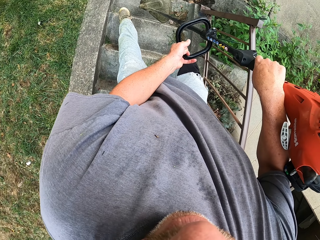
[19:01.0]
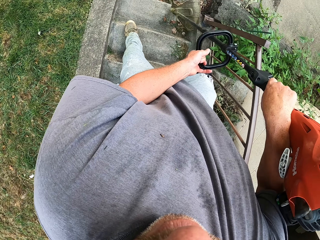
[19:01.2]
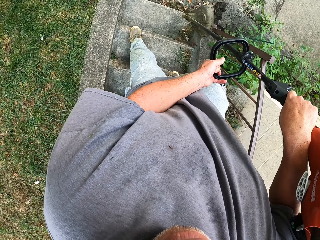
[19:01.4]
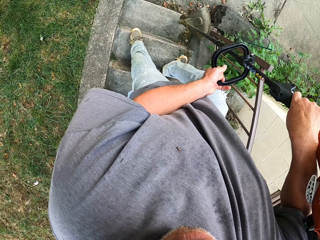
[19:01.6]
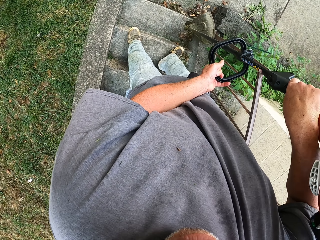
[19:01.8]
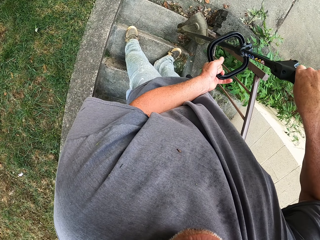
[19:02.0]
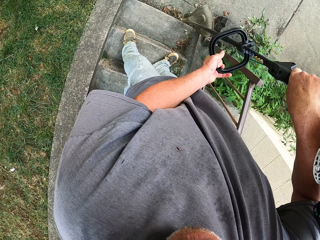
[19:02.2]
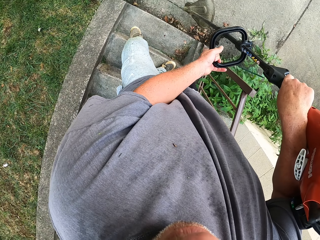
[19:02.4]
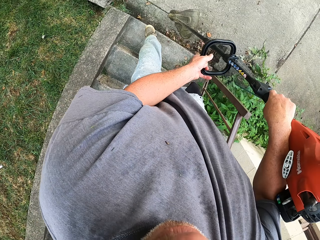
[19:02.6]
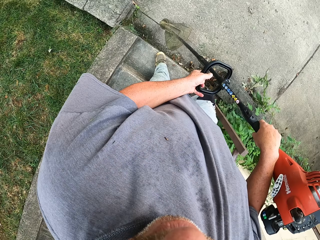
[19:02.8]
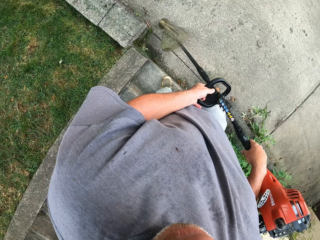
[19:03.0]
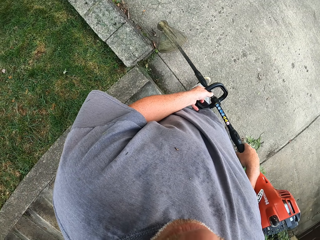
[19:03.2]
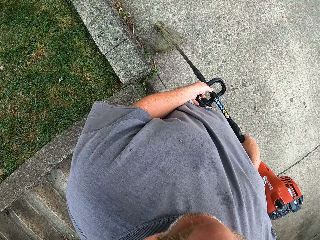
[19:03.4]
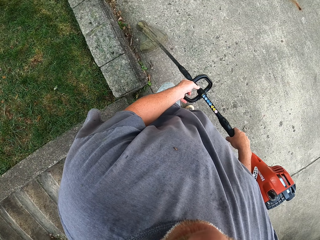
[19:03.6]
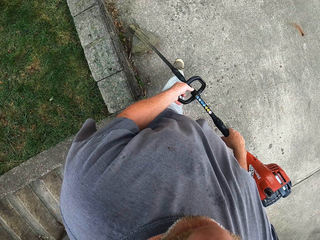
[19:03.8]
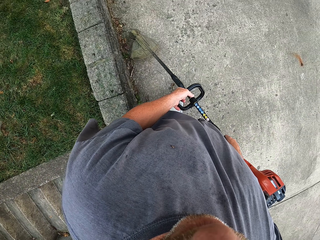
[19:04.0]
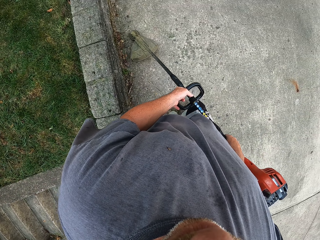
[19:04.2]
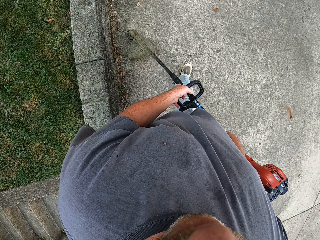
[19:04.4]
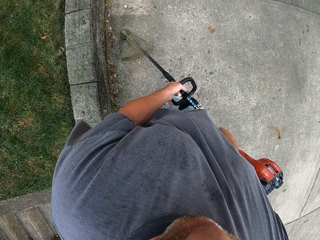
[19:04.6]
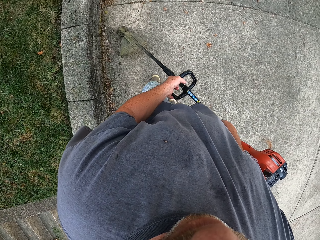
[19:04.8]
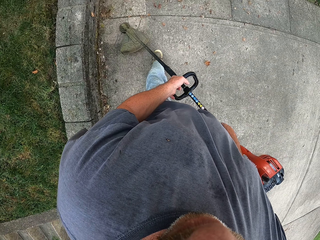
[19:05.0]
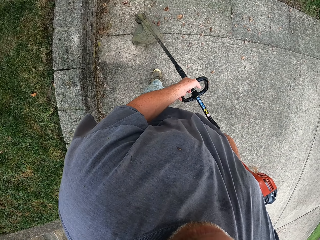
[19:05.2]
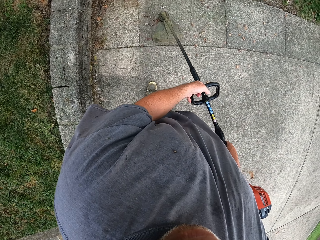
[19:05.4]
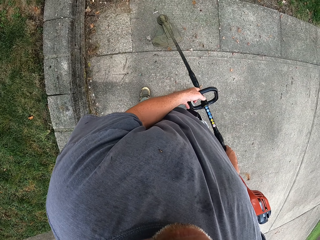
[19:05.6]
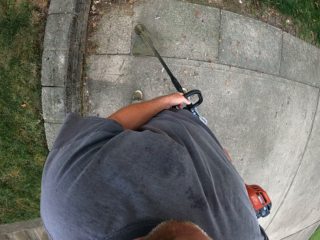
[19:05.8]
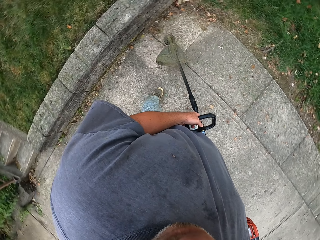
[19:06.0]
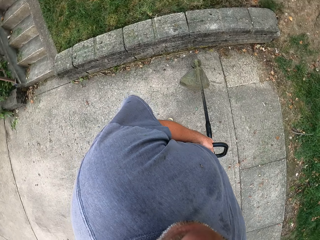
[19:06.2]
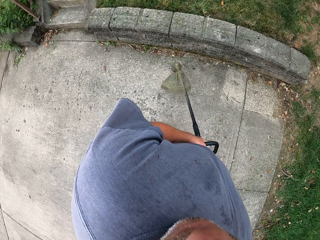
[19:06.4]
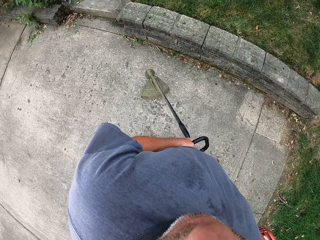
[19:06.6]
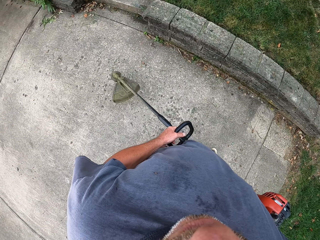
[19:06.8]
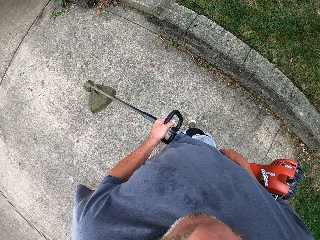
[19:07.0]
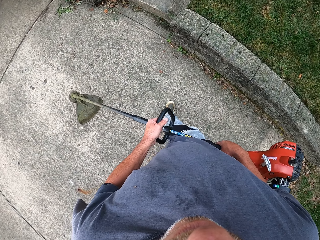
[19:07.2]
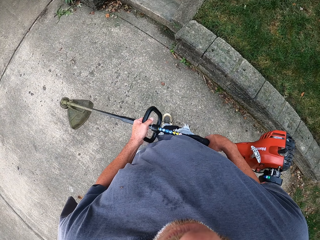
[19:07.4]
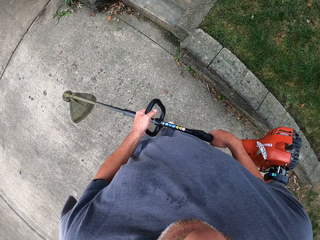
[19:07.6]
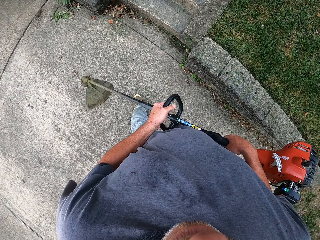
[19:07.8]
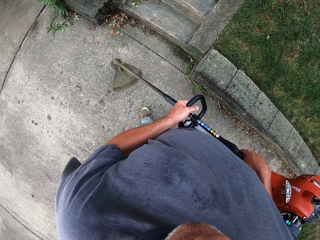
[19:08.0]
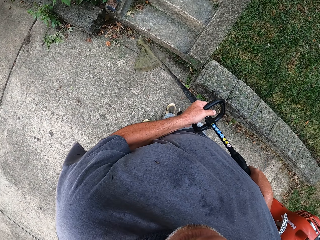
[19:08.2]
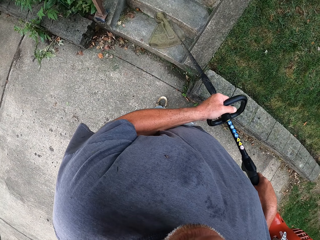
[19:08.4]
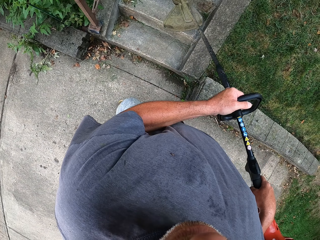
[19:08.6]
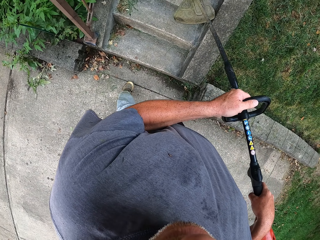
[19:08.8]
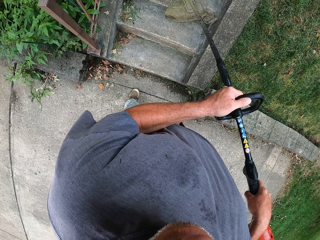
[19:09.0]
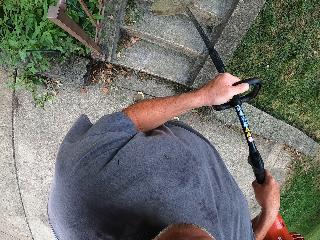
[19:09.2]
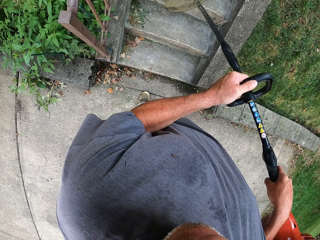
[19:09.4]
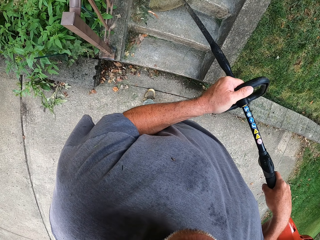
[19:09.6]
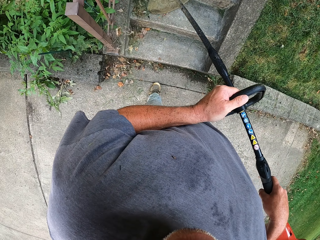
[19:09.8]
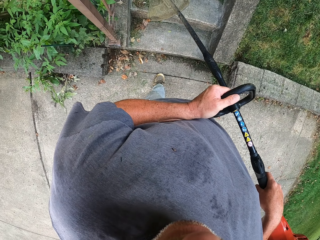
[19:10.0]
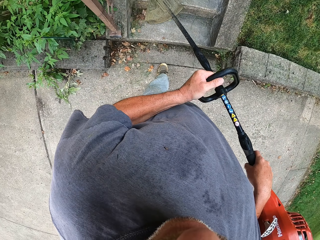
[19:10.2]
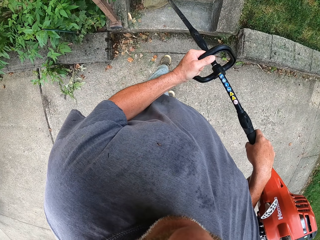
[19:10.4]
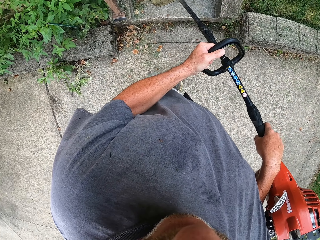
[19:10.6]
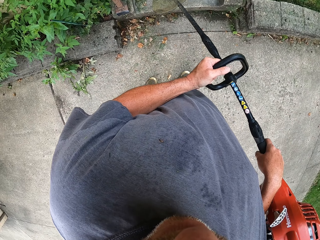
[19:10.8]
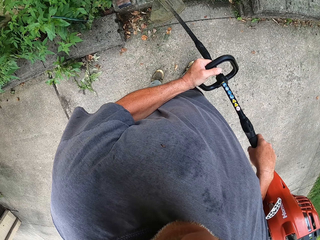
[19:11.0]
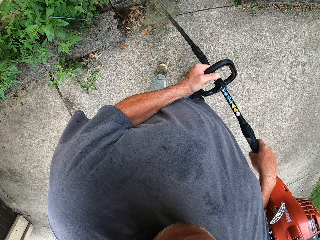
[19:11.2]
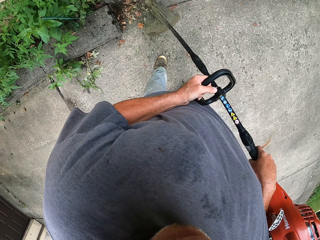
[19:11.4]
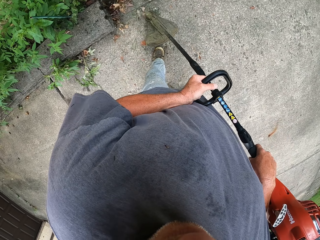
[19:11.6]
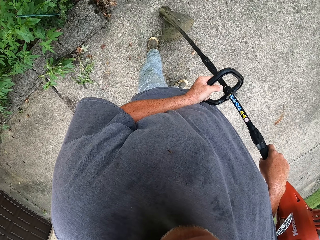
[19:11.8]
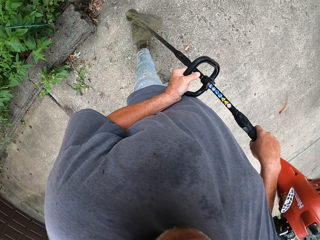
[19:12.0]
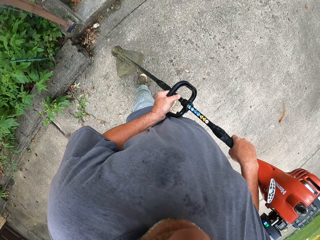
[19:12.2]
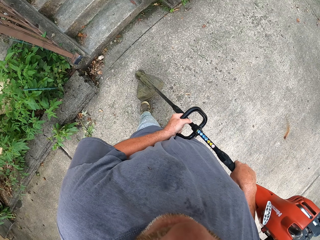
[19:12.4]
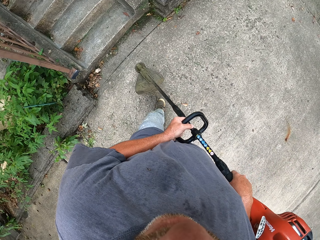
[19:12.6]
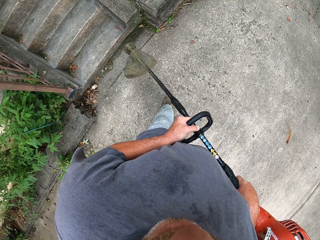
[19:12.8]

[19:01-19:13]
The camera wearer walks around and brushes off the pavement with the brush dust.

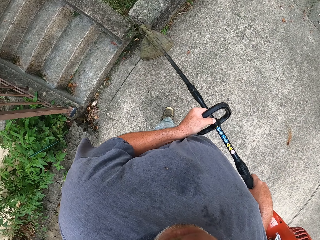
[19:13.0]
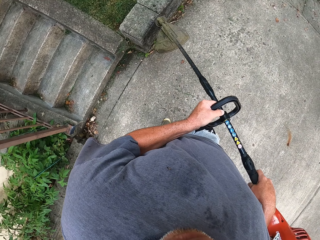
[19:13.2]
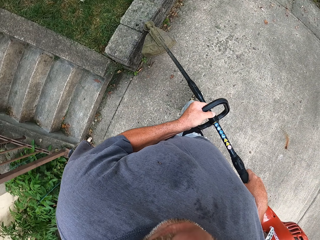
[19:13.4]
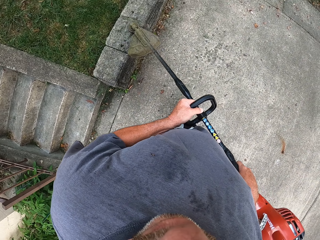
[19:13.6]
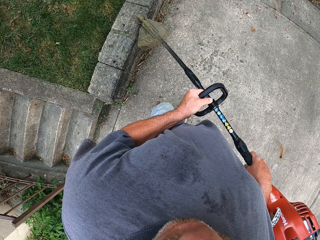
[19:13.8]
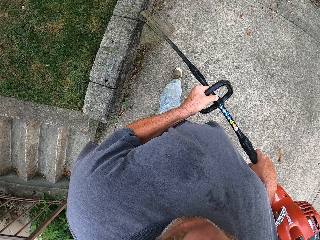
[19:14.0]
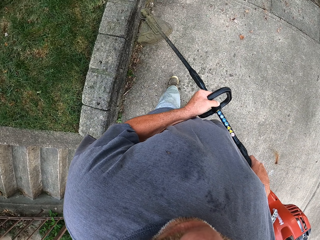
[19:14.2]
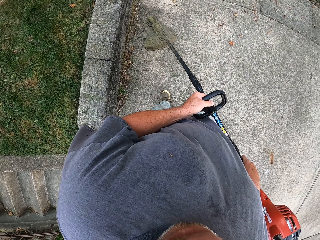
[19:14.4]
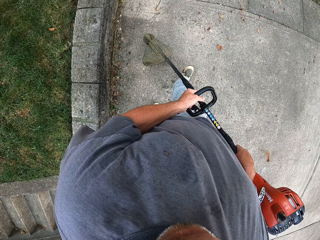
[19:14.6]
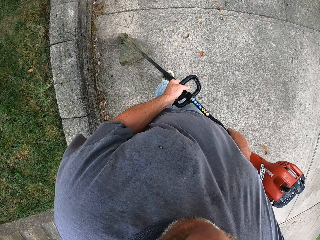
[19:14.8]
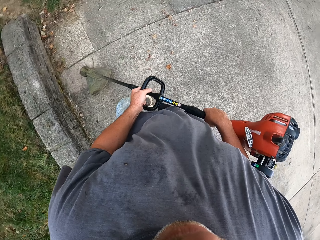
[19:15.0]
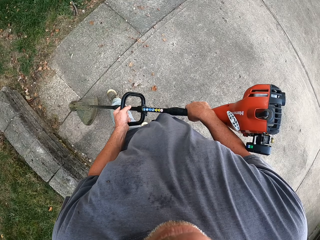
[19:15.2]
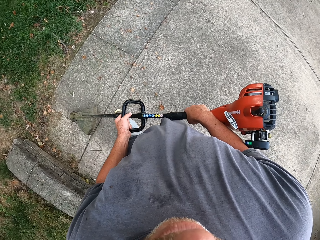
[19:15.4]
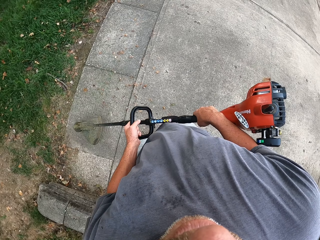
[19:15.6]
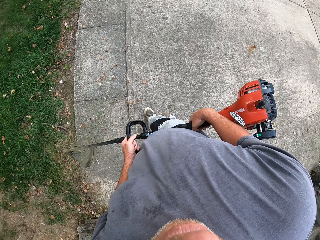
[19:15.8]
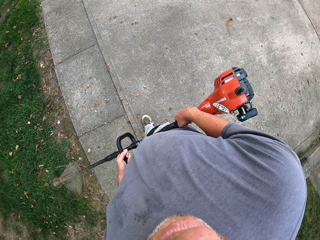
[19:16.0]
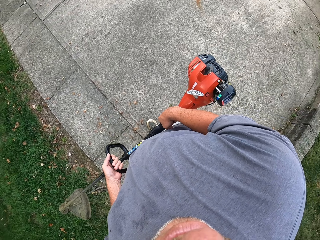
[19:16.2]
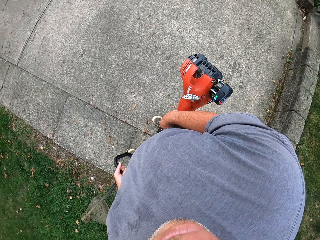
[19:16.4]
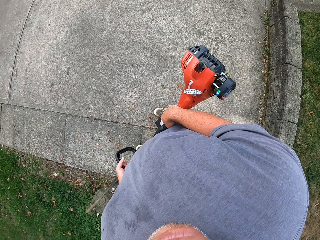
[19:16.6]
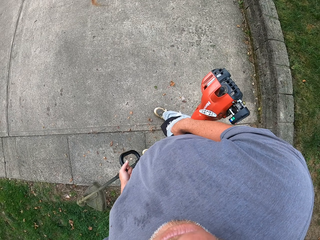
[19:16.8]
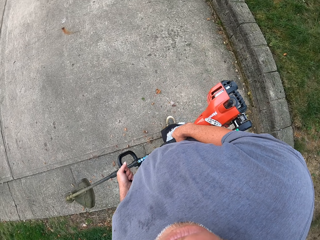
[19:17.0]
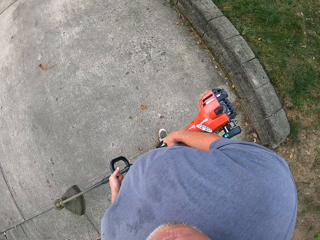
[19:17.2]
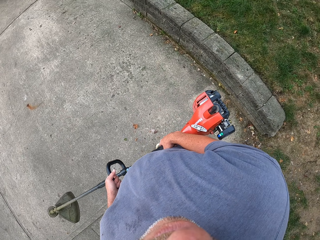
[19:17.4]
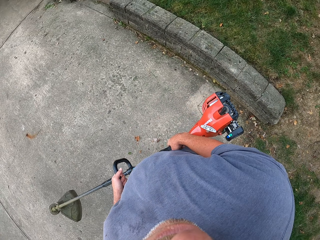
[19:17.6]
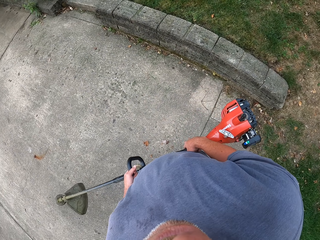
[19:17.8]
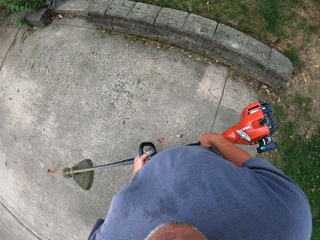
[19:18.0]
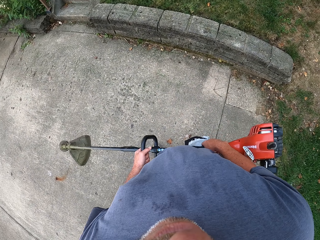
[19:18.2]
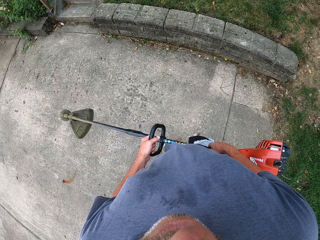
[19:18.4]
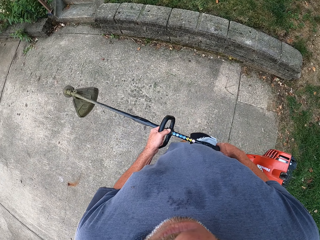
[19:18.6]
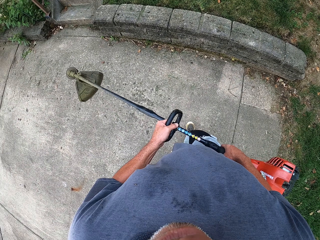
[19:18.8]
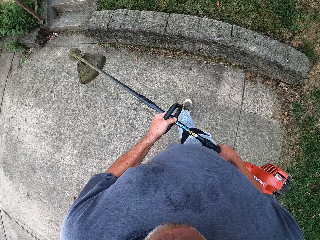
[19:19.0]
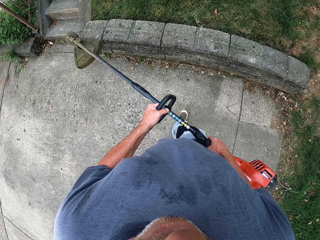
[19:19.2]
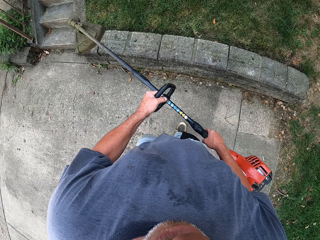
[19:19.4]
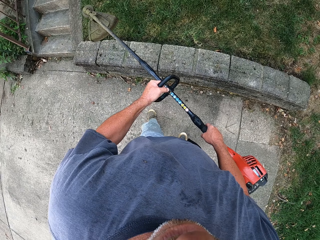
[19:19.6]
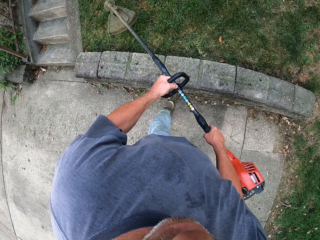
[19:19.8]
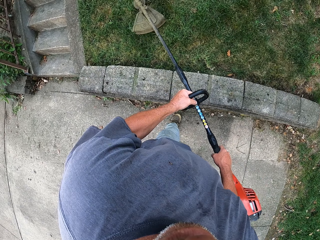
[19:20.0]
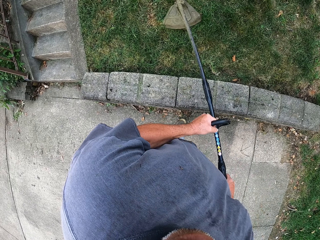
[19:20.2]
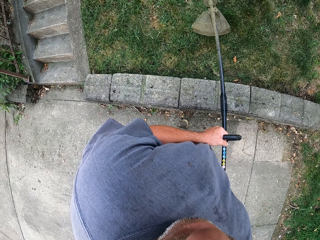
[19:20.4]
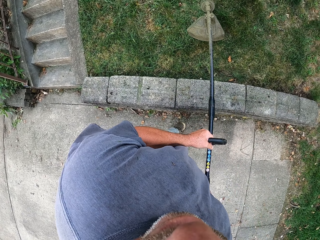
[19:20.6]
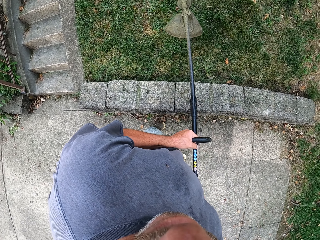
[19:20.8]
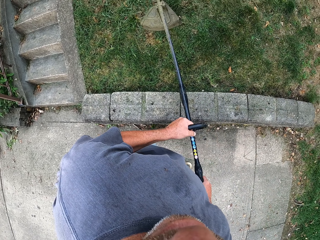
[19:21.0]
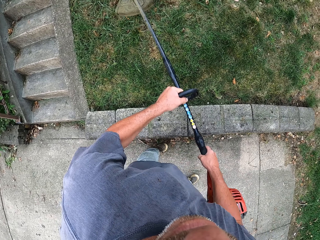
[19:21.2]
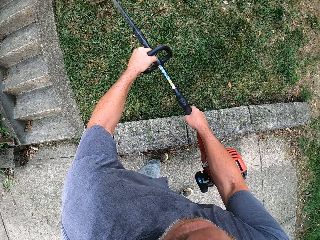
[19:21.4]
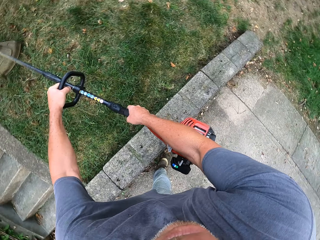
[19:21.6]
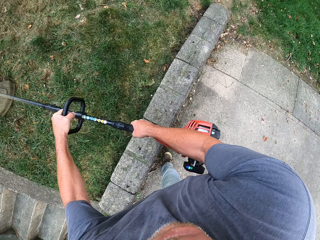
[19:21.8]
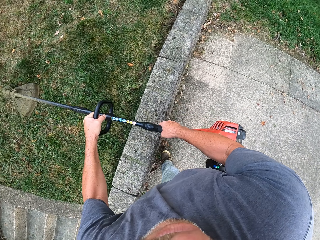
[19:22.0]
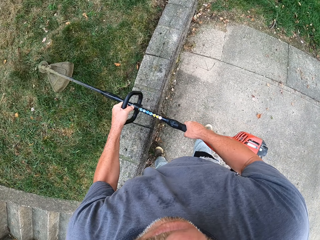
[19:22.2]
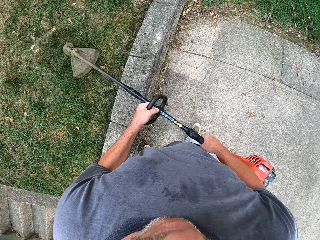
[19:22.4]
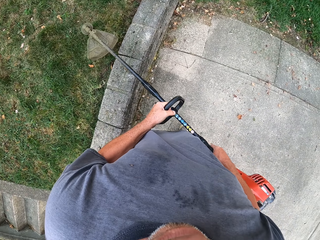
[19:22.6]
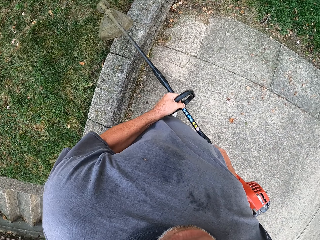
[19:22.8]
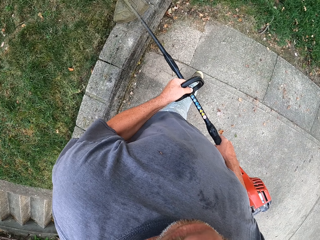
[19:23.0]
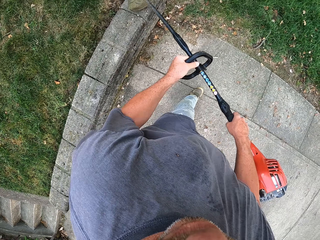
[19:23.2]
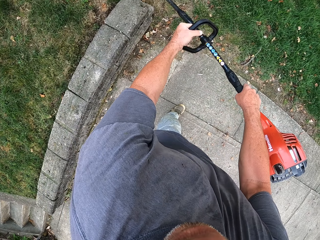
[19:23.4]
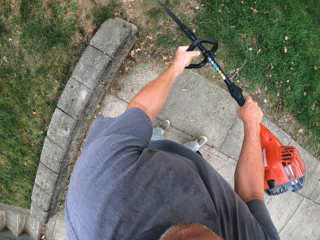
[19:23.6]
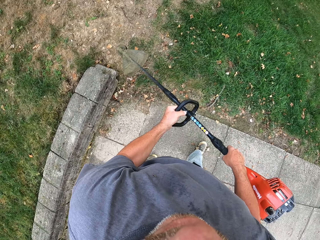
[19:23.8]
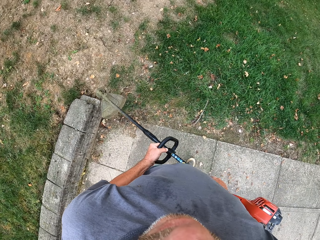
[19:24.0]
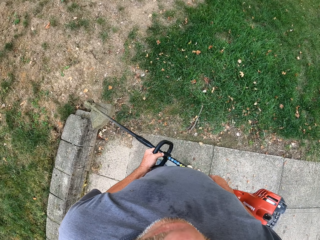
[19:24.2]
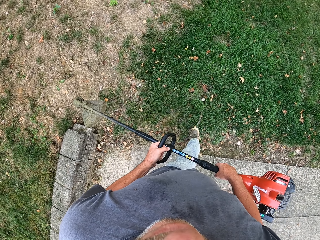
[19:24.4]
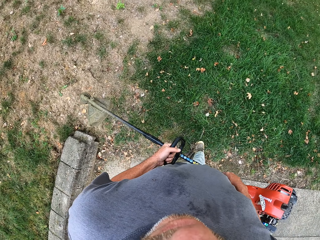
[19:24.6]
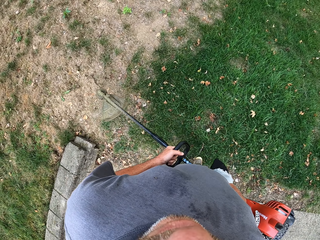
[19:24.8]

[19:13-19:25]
The camera wearer lifts the brush cutter and walks around. They walk around again and cut the grass with the brush cutter.
